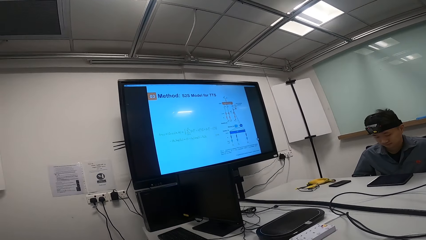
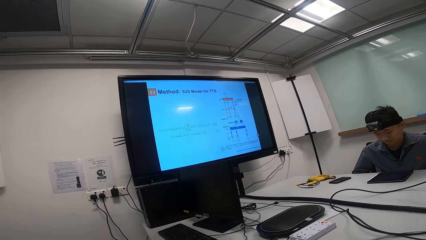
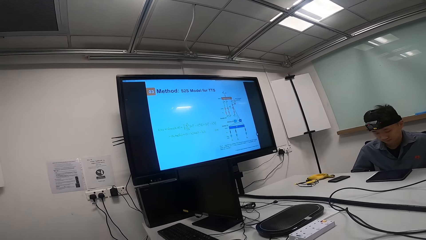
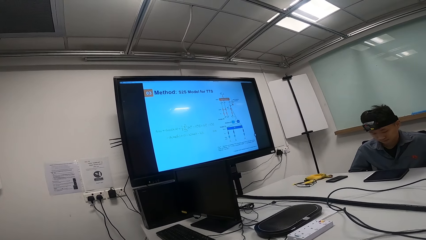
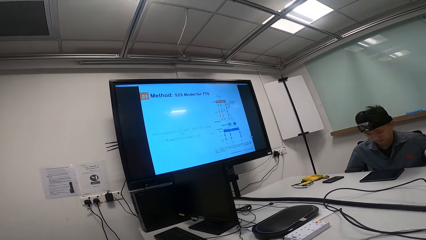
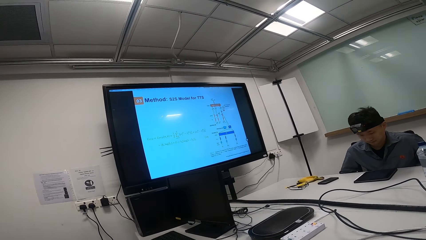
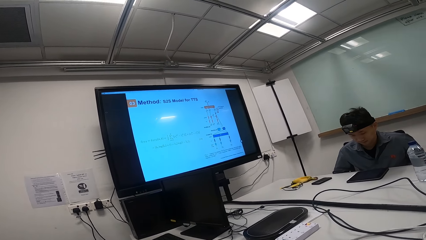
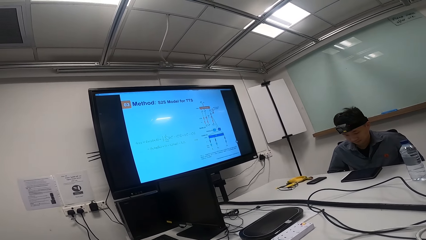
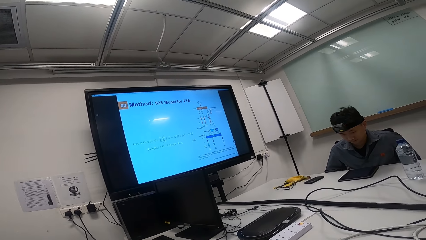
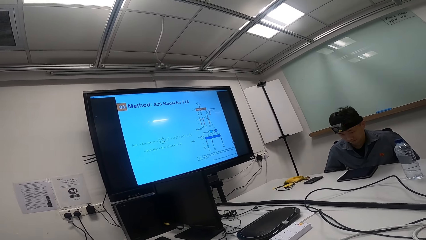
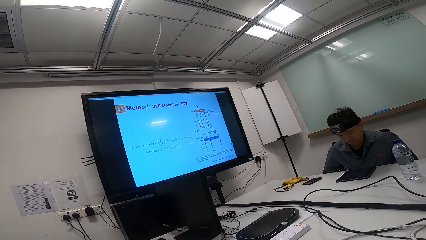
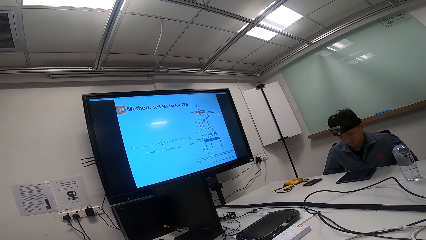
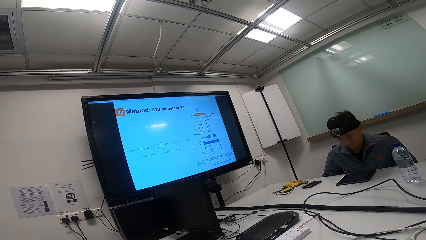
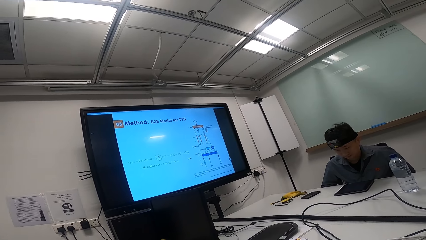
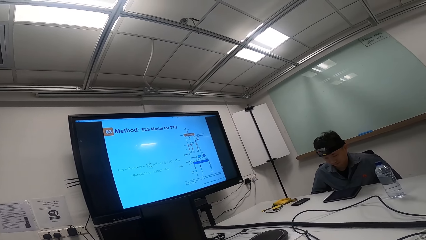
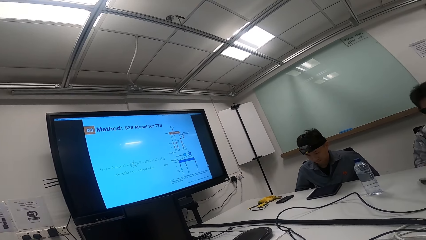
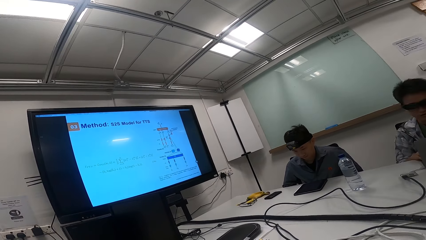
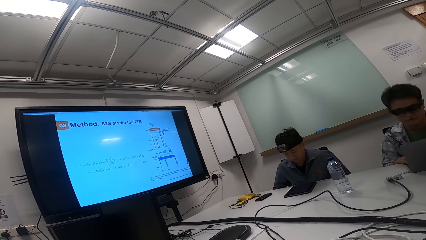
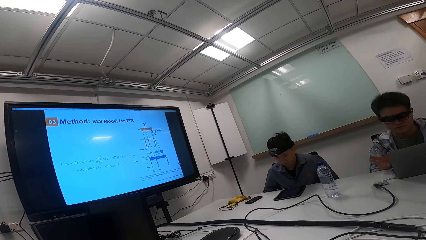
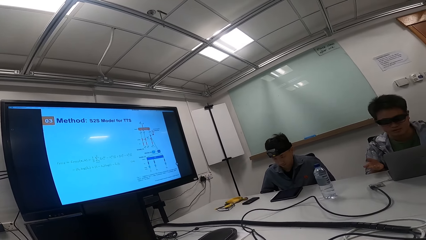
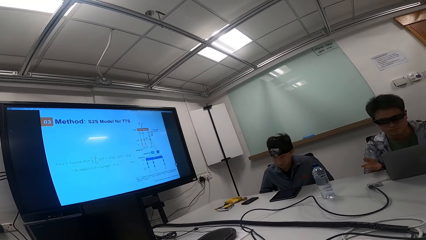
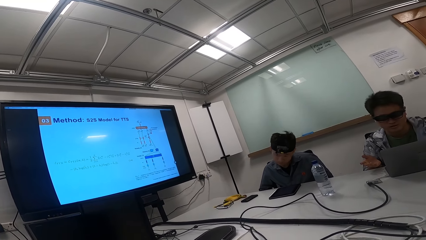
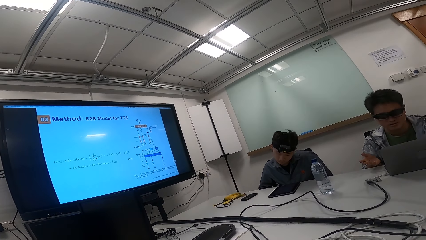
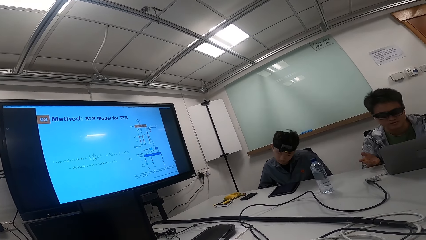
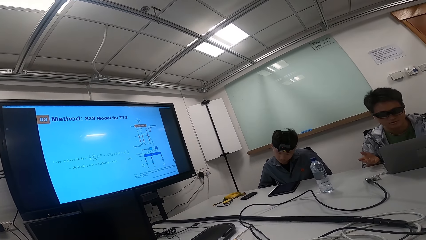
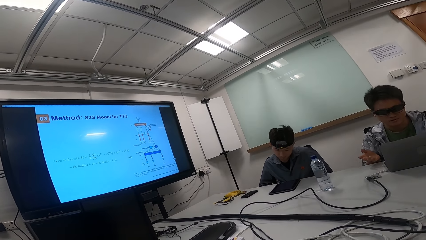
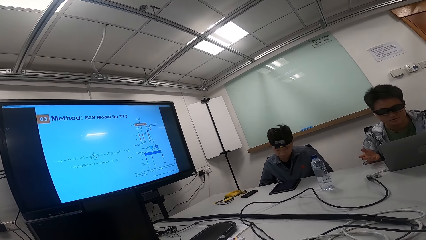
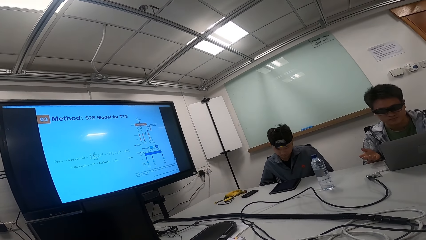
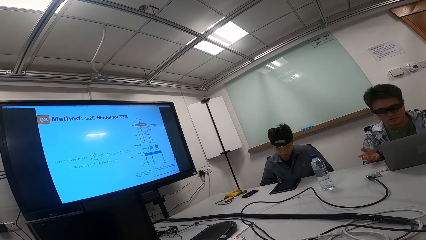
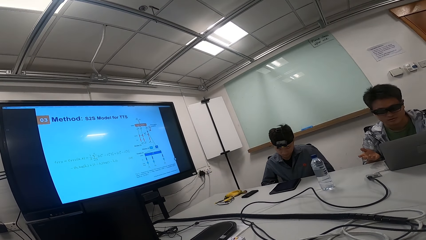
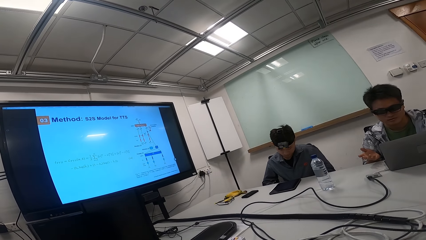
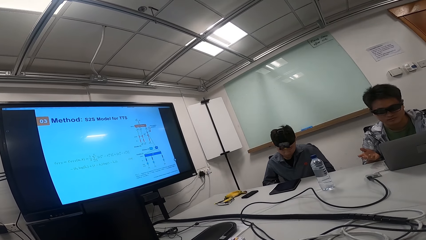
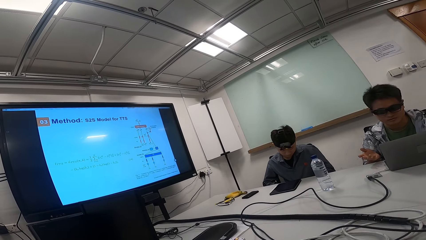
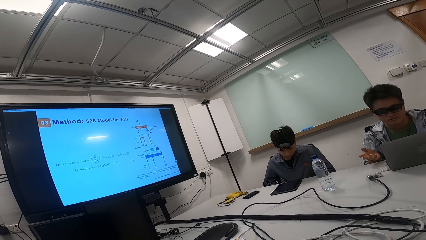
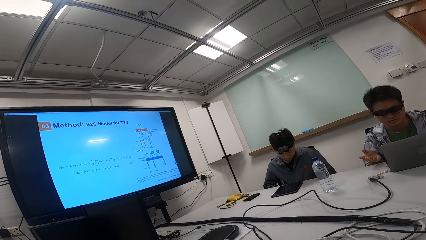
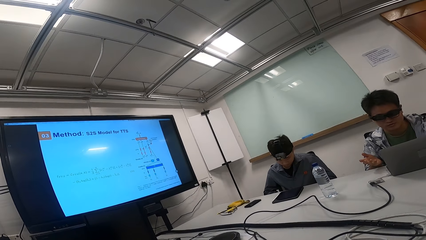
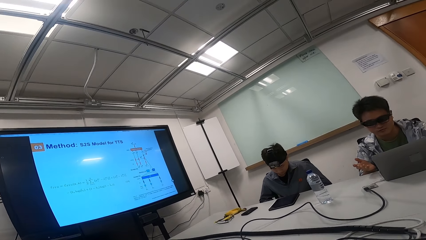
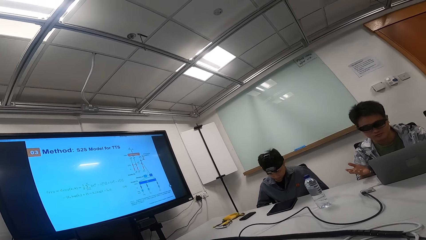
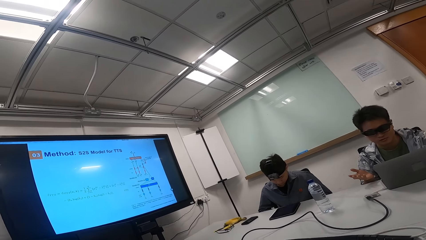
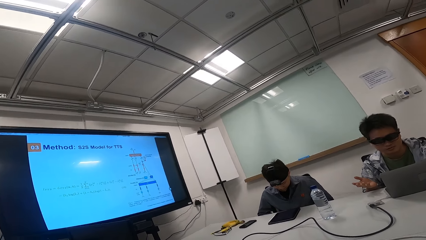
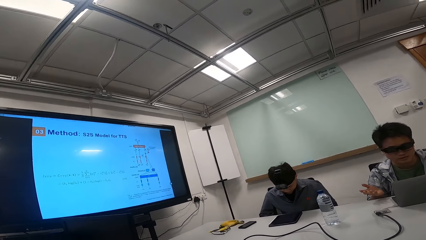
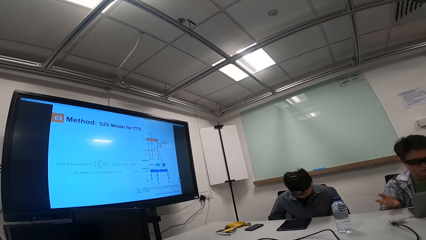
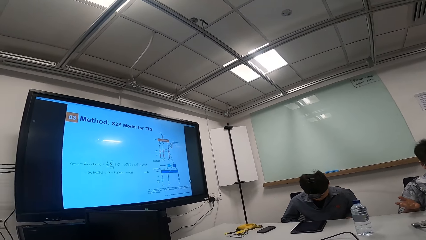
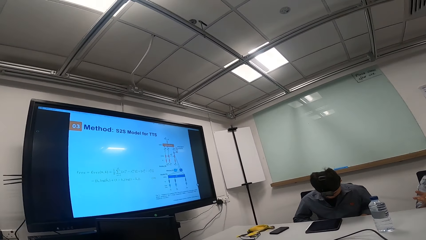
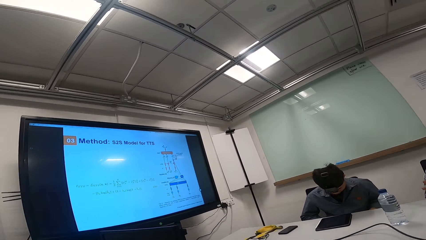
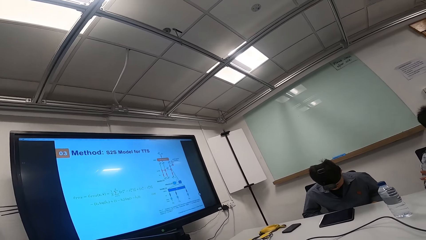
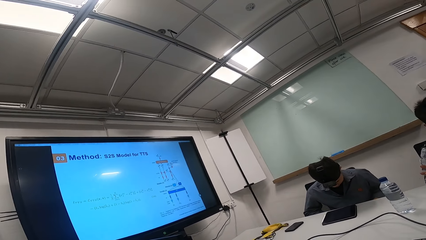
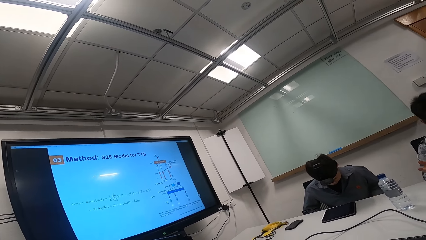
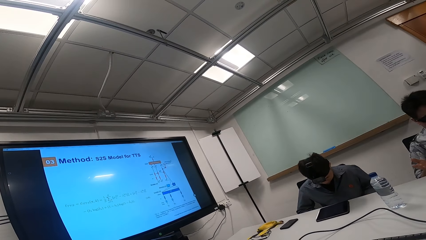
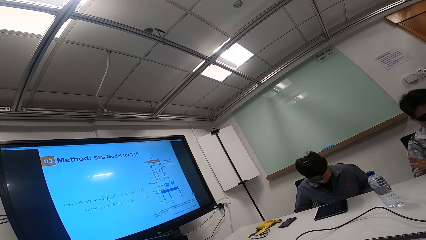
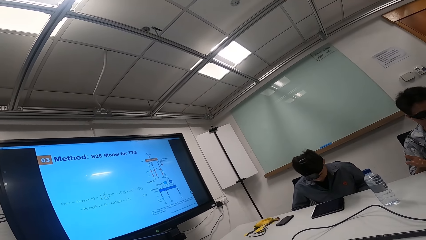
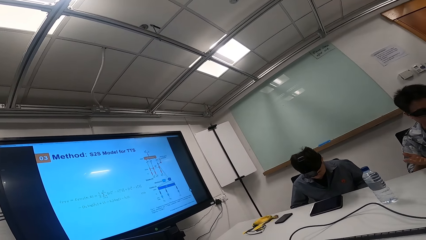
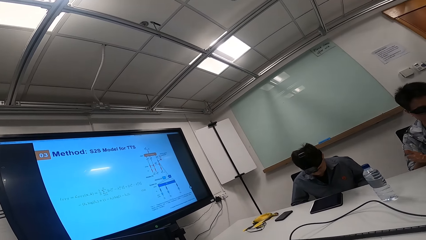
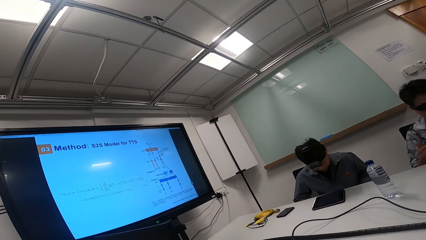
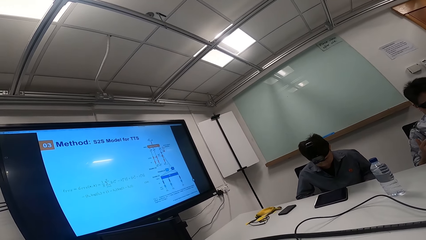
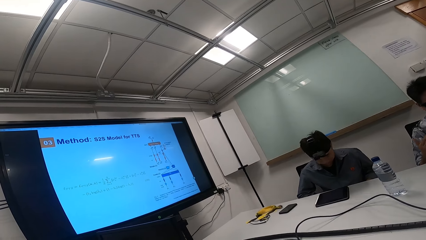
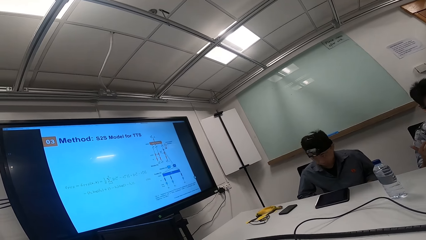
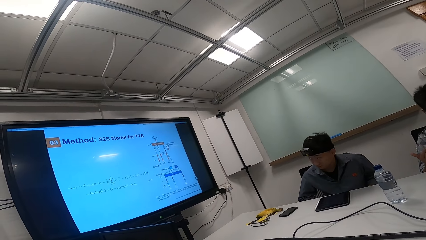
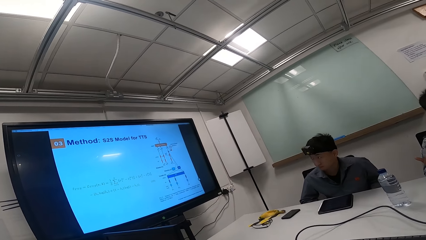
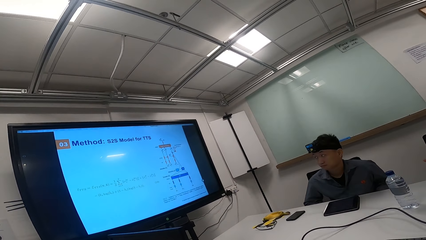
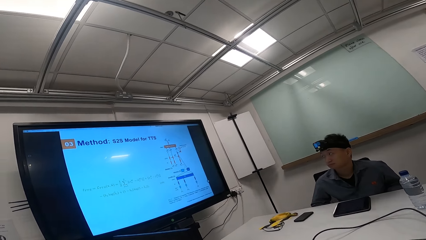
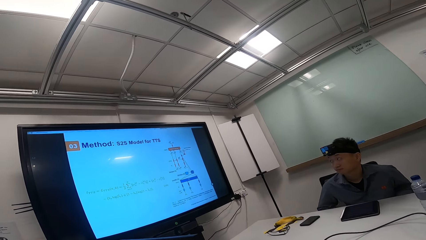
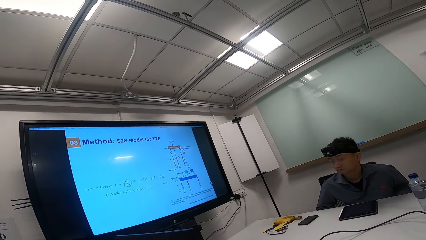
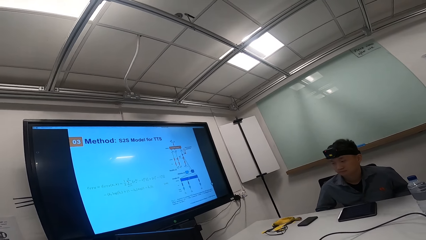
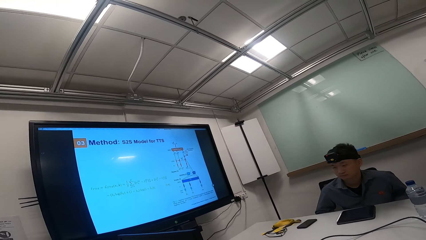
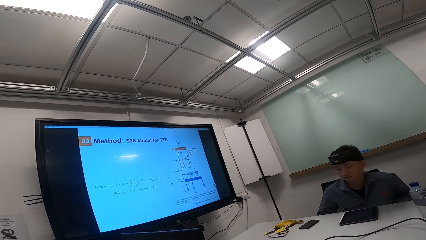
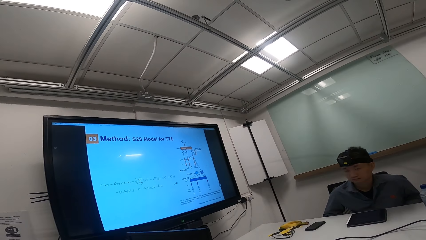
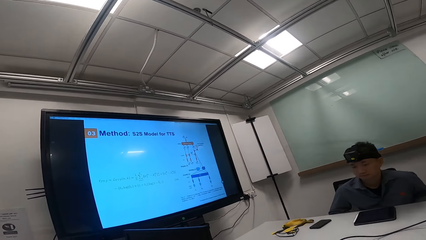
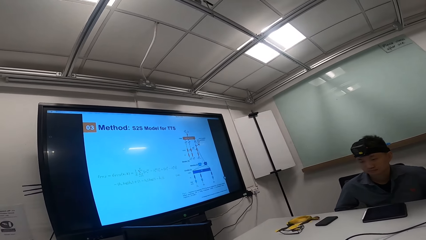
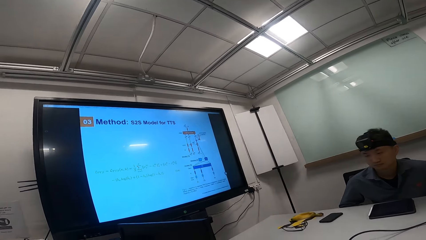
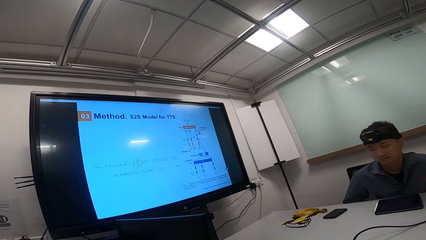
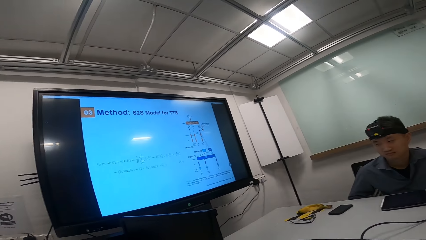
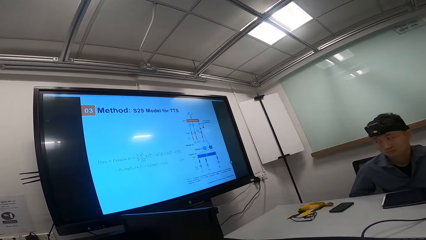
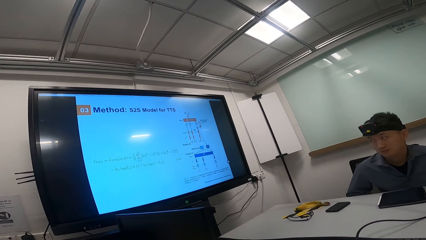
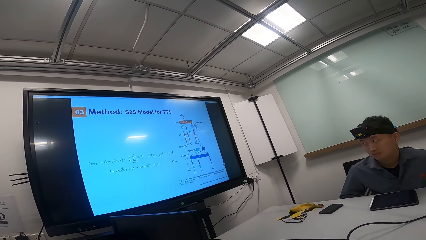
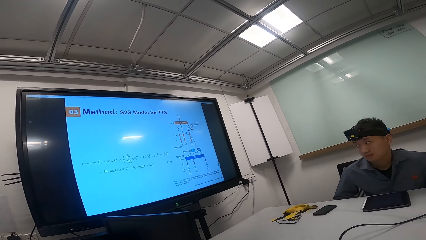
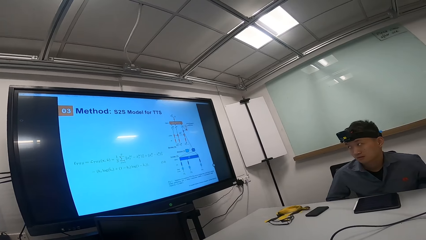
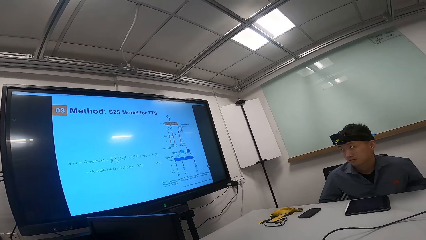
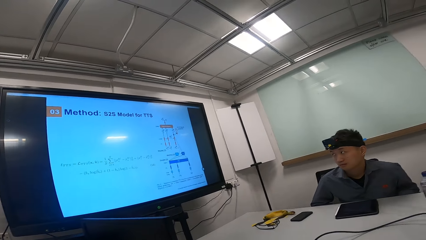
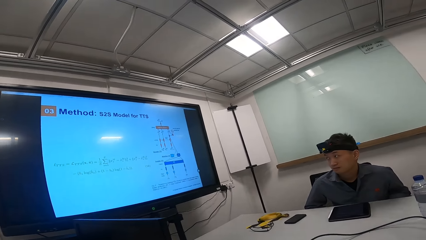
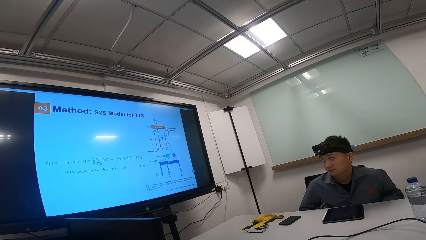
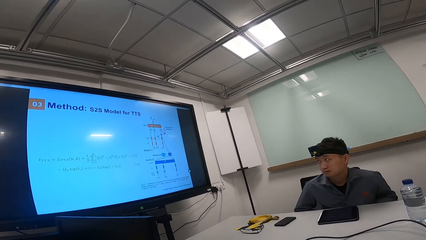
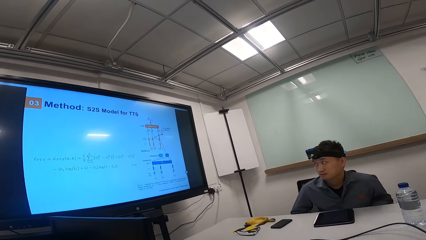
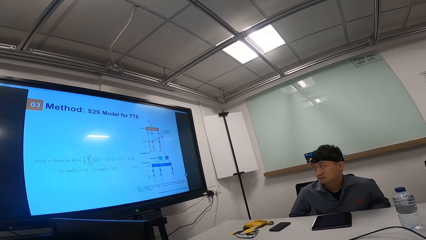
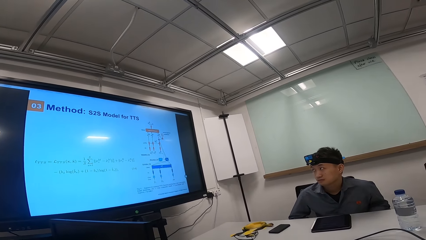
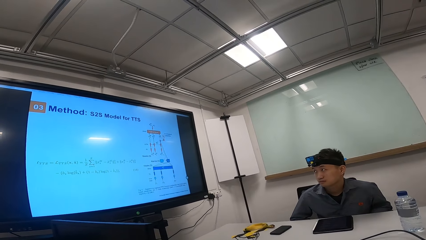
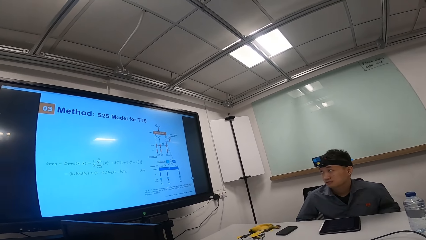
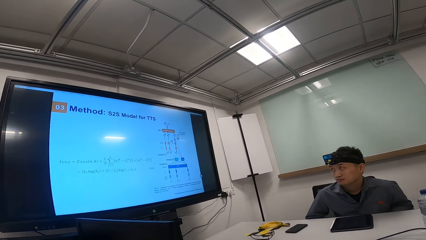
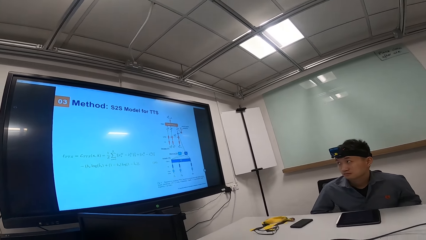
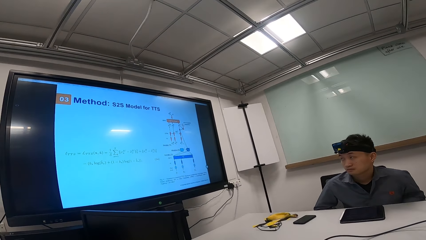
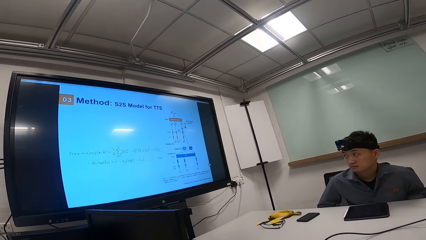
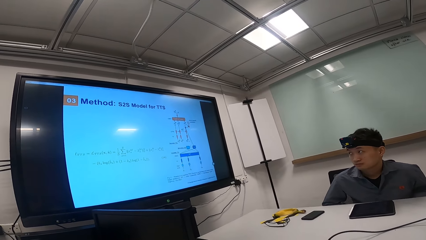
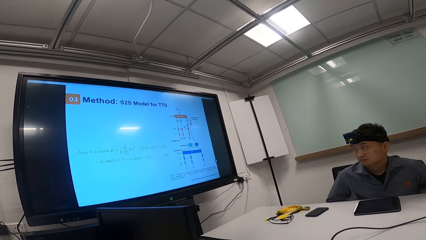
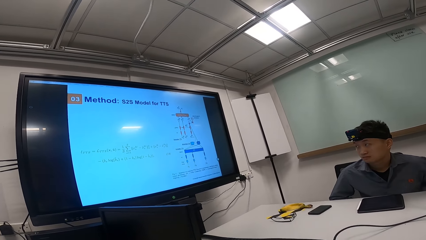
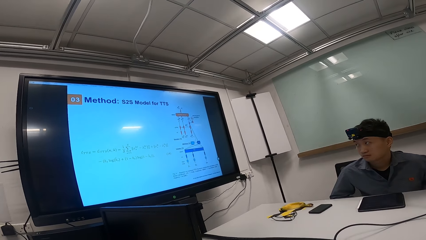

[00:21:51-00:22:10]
A person looks at the tablet. The person looks down. Another person makes hand gestures. The first person looks down. The second person gestures with the right hand. The camera wearer looks at the television. The first person looks at the screen.
